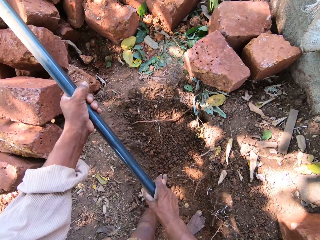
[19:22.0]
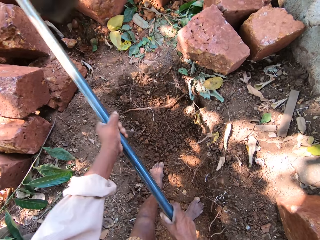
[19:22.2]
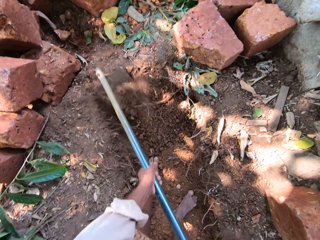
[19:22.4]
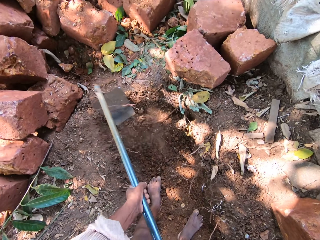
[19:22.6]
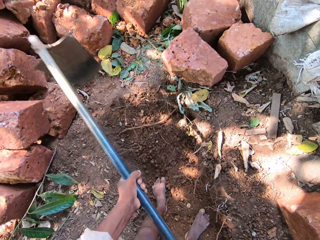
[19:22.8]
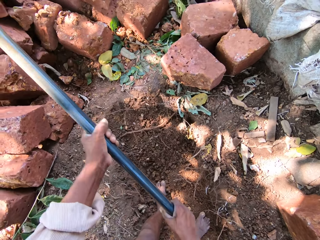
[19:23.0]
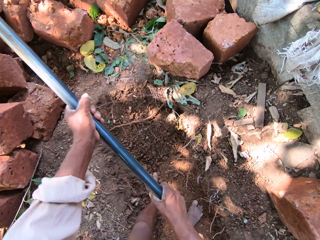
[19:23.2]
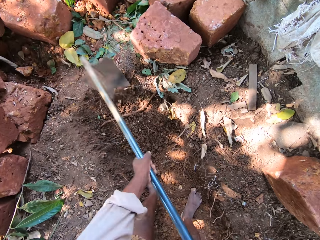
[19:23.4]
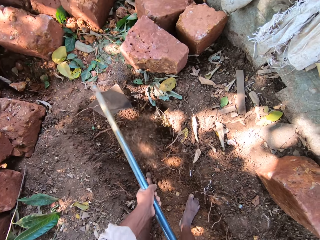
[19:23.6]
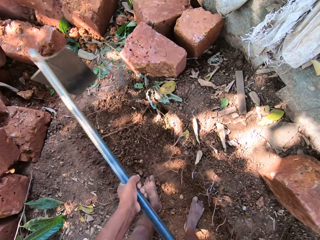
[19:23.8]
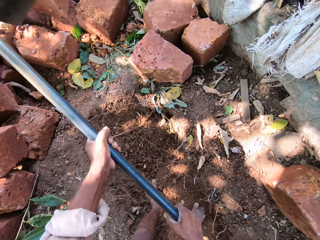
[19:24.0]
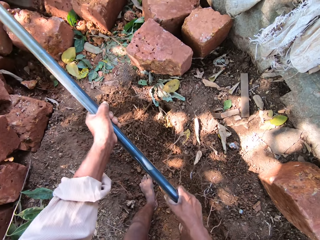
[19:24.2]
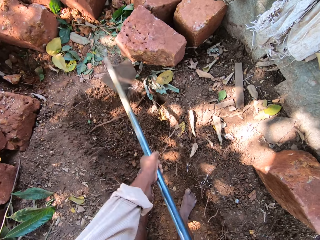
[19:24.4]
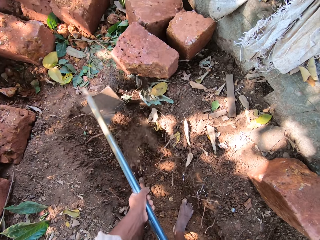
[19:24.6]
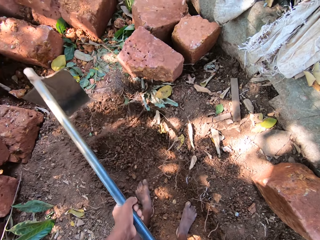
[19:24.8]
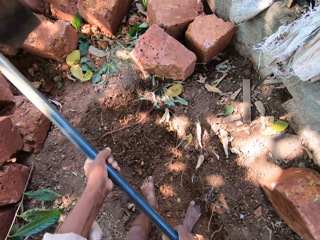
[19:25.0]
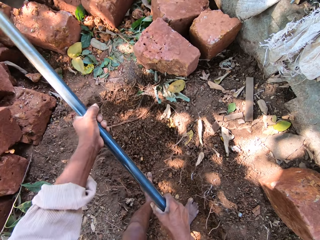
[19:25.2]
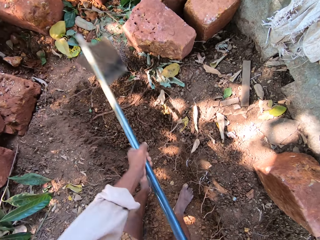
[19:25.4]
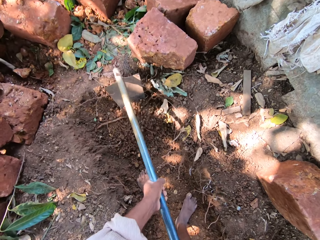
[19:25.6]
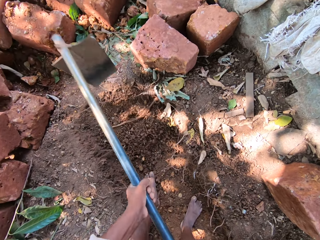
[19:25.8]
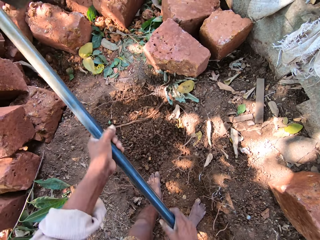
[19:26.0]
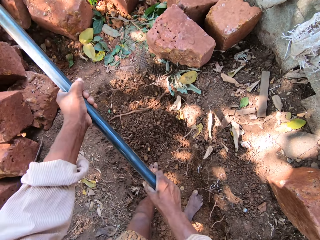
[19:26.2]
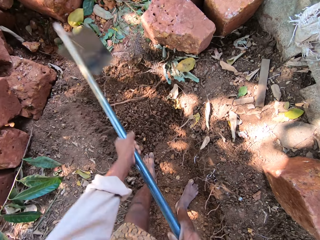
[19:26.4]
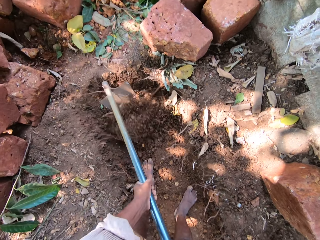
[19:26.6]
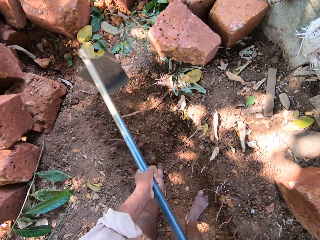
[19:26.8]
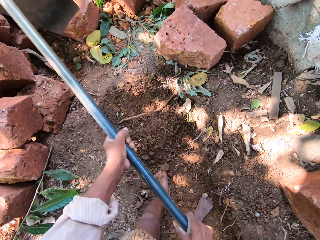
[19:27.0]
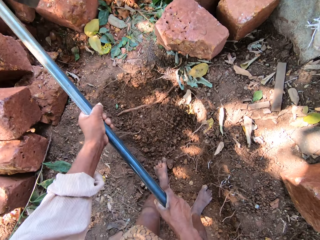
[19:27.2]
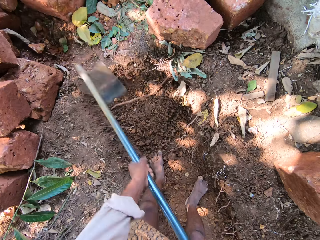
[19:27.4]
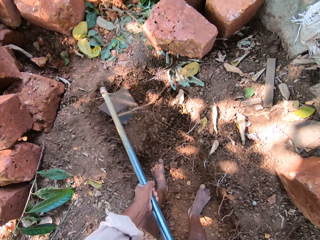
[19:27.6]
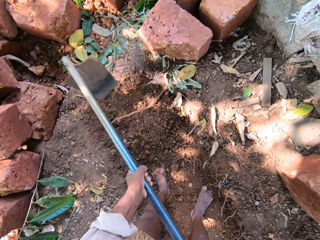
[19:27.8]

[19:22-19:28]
The camera wearer digs sand with the hoe in both hands.

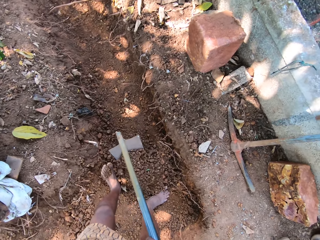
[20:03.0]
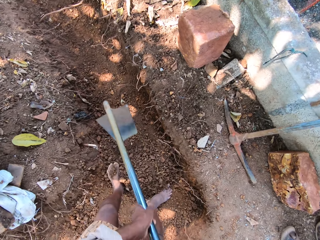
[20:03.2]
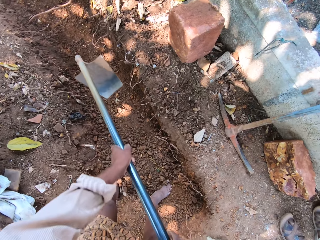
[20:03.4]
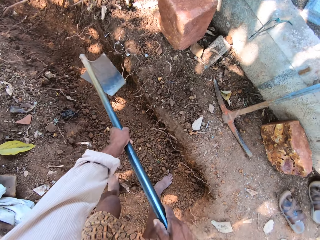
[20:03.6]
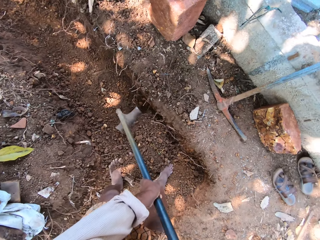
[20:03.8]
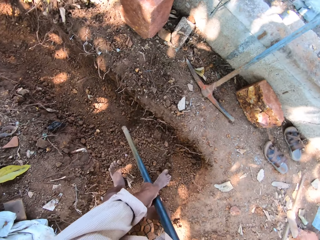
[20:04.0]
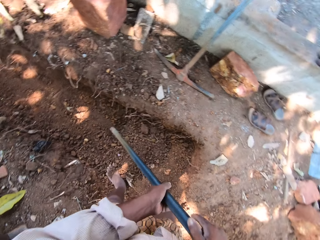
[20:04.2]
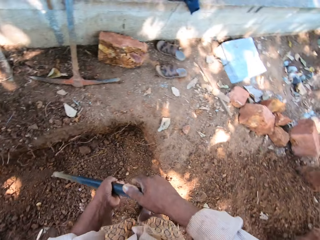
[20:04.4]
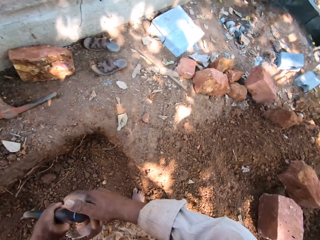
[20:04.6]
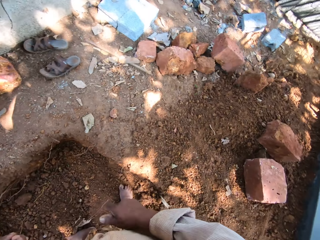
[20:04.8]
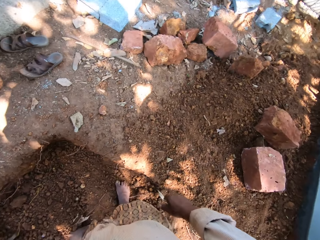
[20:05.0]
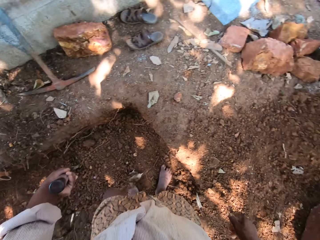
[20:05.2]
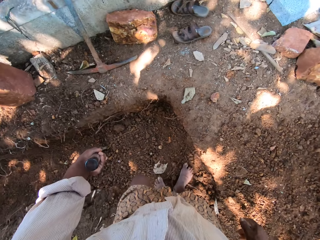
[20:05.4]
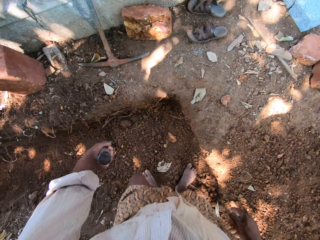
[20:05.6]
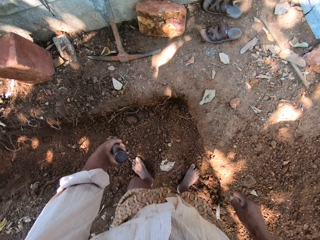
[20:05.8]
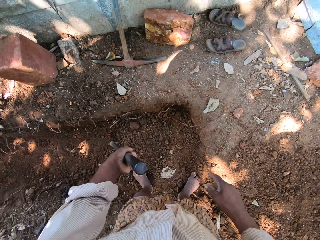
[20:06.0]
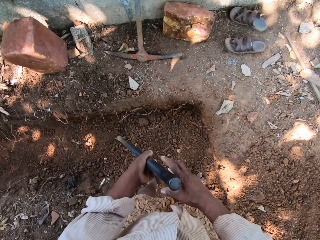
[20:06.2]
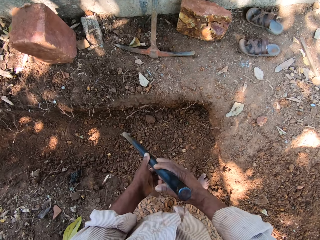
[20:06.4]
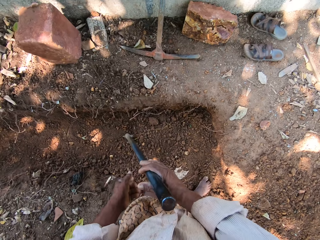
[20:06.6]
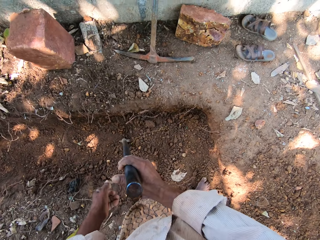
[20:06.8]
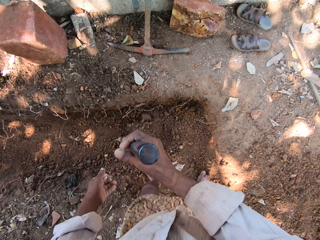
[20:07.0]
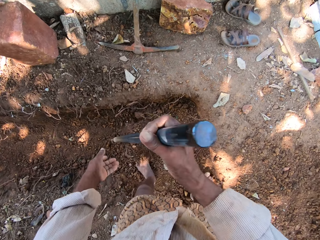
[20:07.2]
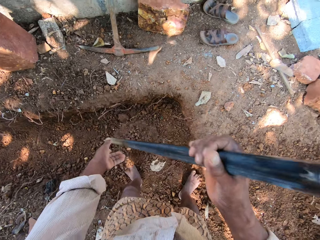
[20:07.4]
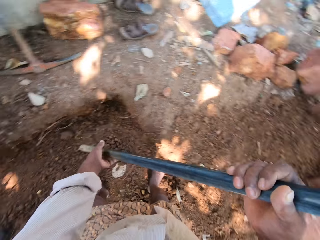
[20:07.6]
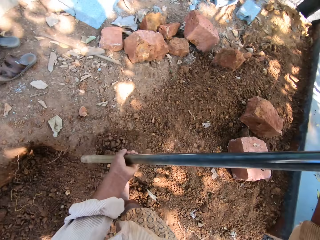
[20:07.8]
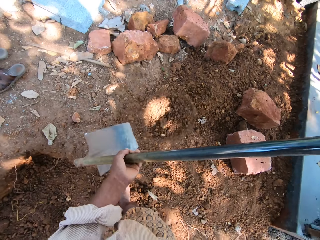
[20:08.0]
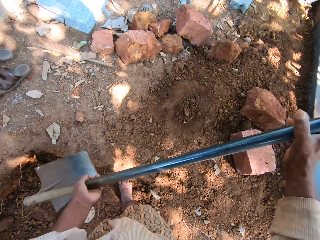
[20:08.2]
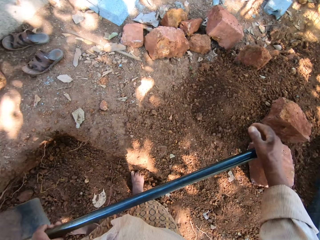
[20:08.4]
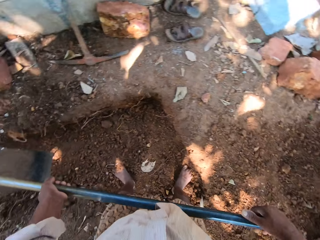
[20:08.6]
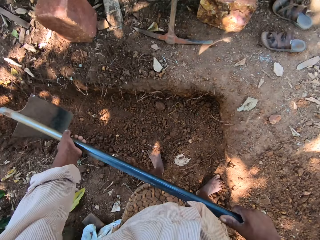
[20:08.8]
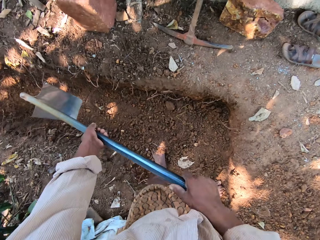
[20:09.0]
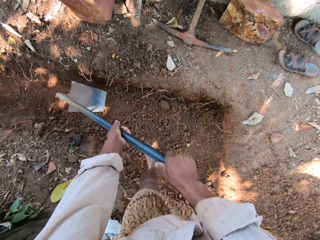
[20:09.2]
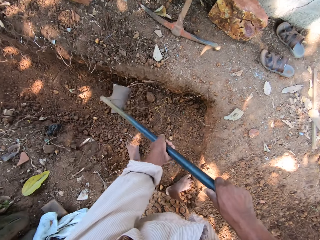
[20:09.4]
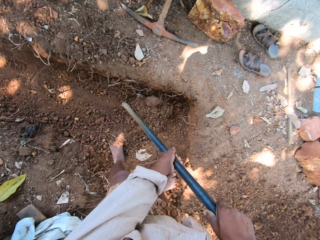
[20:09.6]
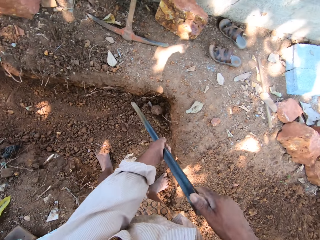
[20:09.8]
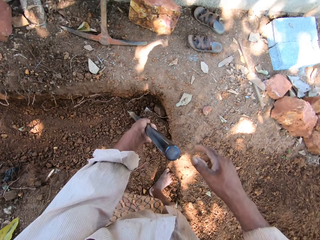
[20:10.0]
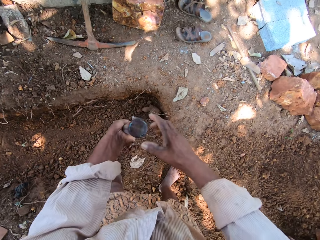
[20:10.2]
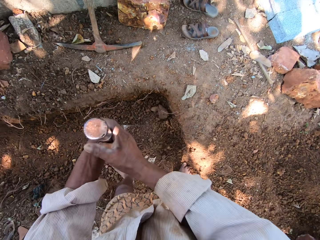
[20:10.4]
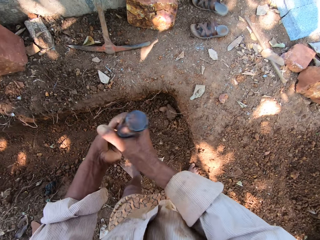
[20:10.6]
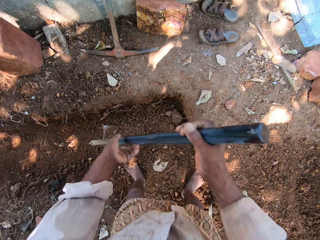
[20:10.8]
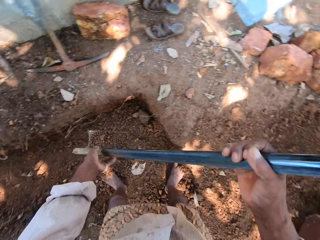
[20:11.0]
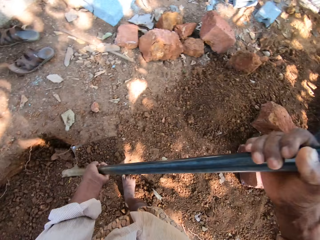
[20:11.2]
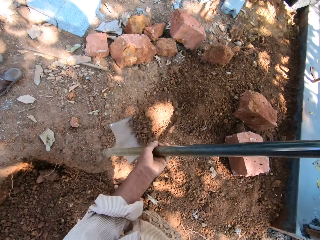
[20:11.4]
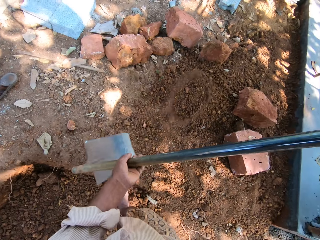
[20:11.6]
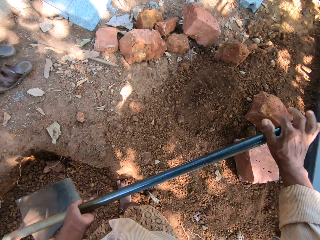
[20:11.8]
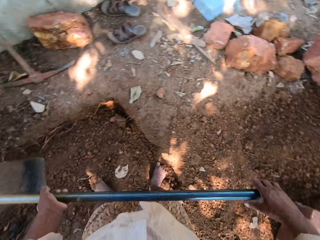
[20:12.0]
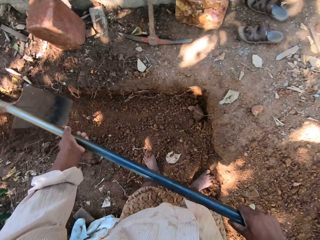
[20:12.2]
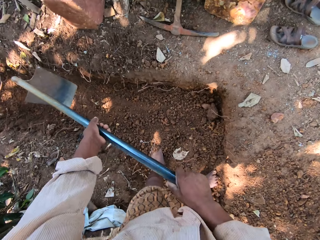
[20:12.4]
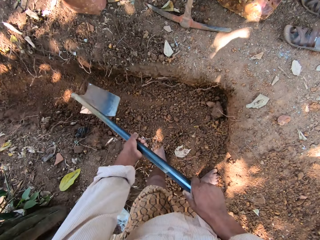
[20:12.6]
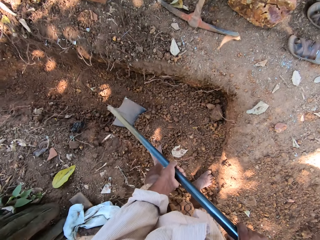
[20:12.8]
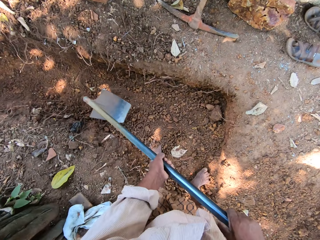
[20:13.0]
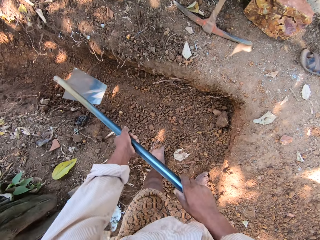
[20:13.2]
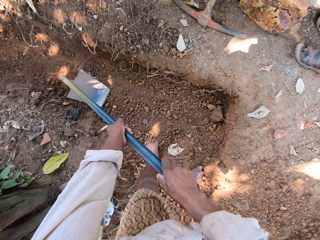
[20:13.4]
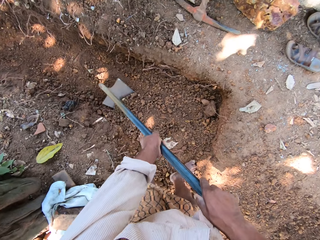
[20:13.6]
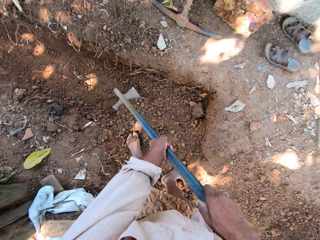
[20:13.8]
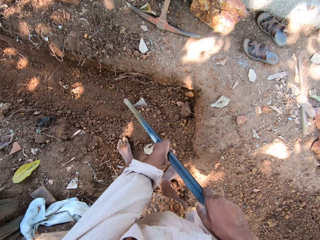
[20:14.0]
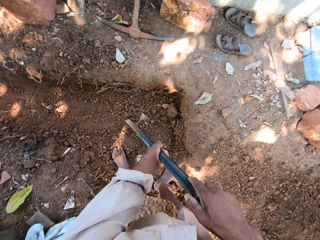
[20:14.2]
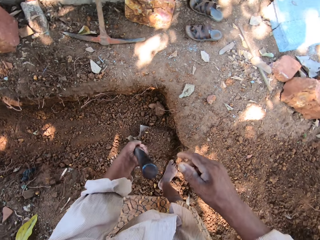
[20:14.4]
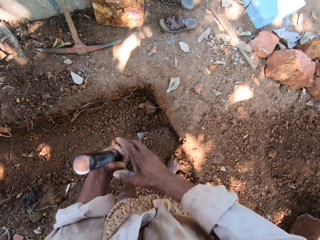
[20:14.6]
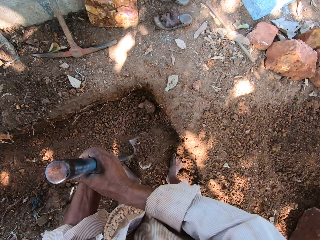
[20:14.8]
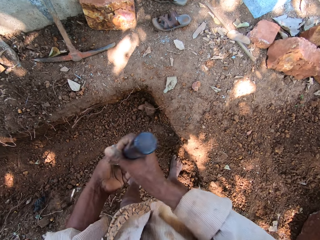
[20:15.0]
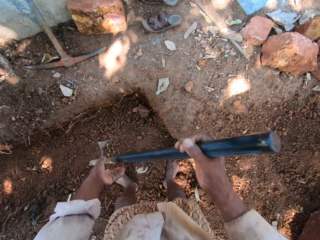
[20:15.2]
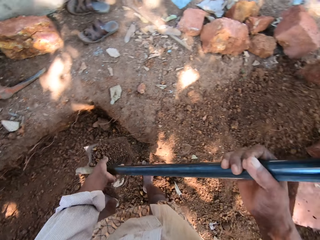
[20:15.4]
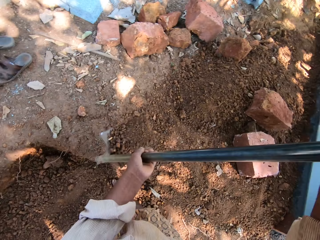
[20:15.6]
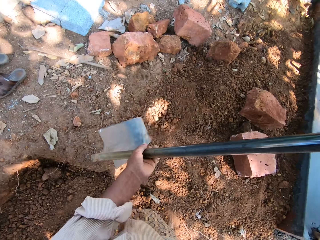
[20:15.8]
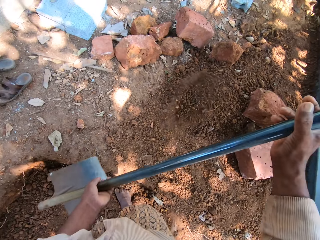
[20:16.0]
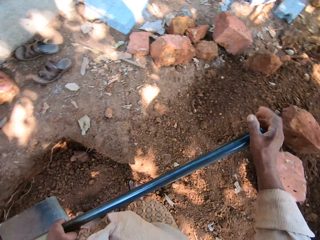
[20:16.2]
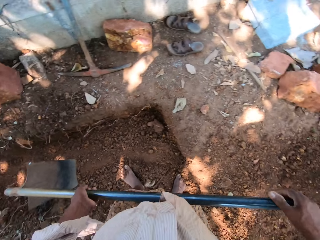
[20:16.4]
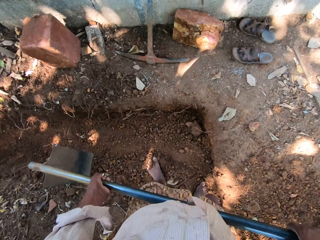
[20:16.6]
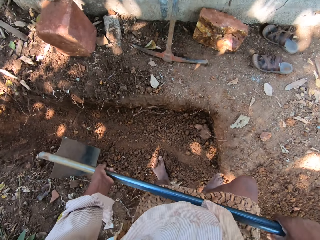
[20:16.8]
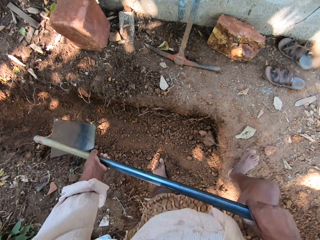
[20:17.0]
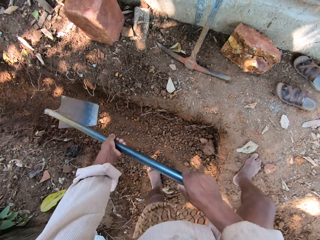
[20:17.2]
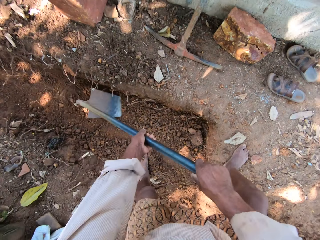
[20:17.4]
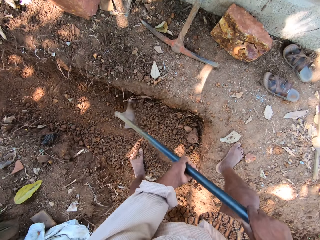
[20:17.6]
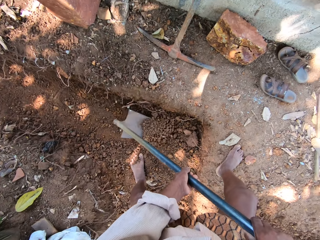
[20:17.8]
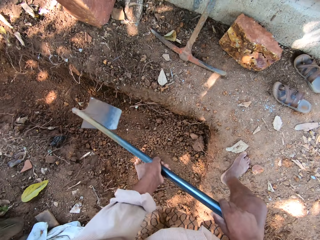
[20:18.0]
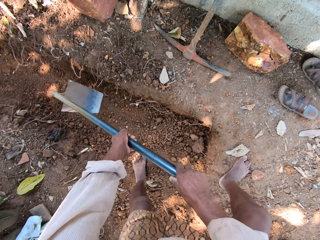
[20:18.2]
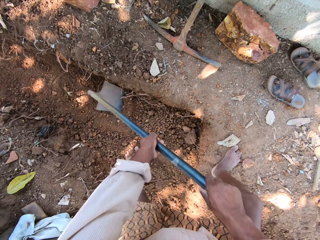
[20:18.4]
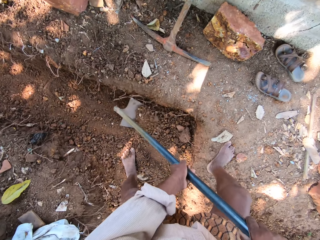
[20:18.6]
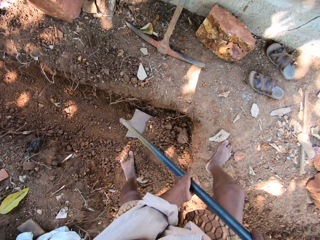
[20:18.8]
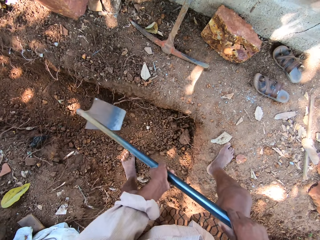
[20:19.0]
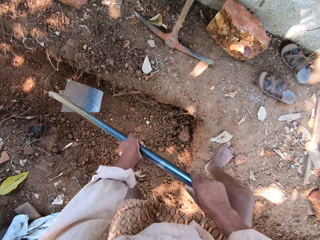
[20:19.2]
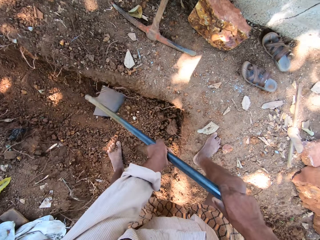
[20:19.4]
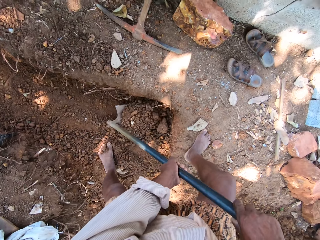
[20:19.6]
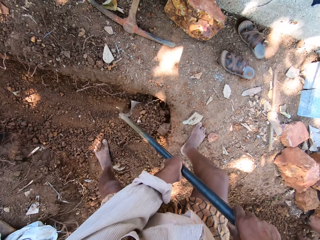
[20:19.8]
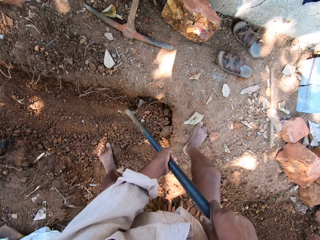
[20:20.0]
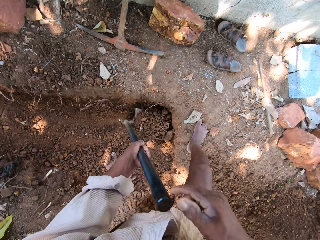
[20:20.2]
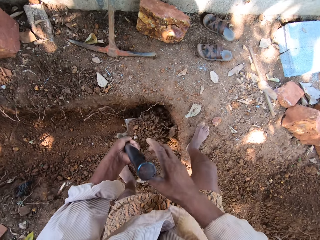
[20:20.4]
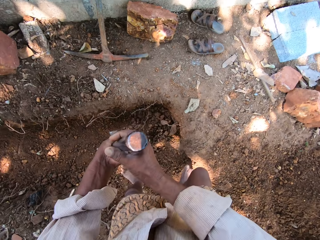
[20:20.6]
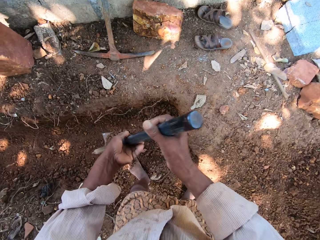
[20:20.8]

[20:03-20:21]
The camera wearer turns around. They pour the sand in the hoe on the ground. They dig sand with the hoe in both hands. They pour the sand in the hoe on the ground. They dig sand with the hoe in both hands. They pour the sand in the hoe on the ground. They turn to the side. They dig sand with the hoe in both hands.
